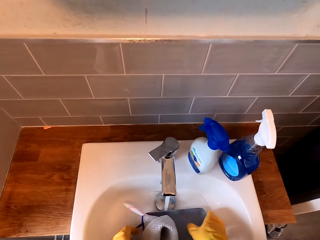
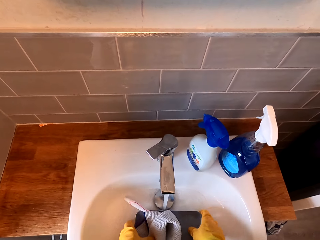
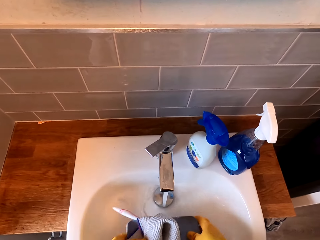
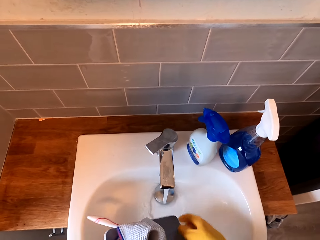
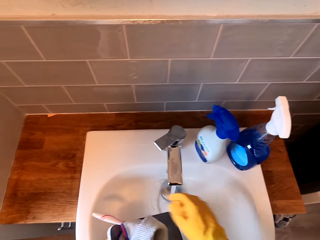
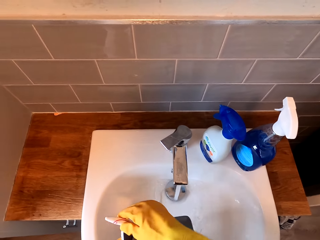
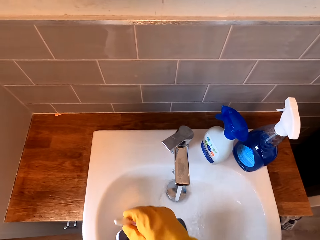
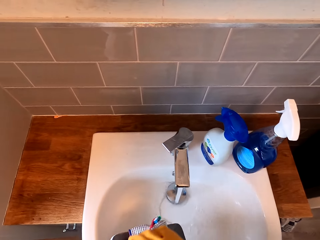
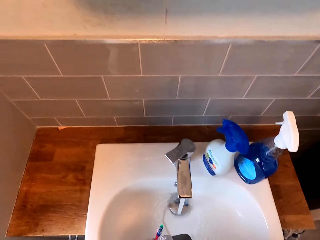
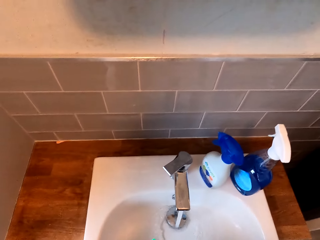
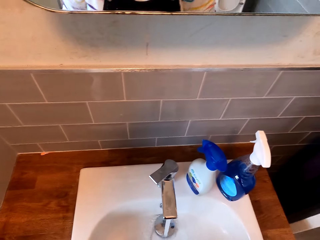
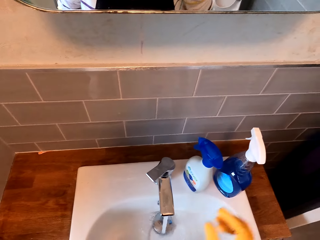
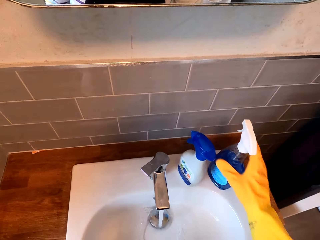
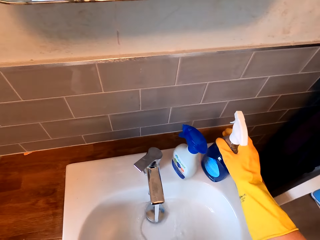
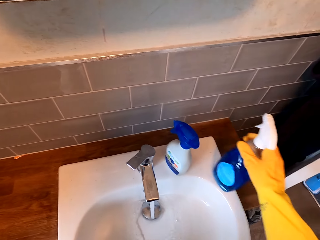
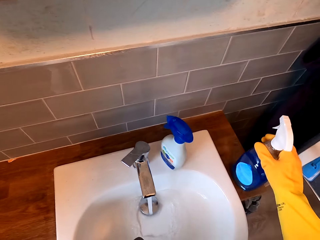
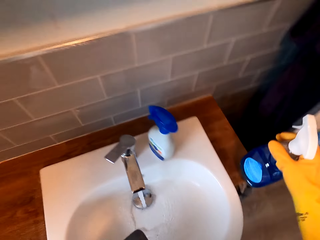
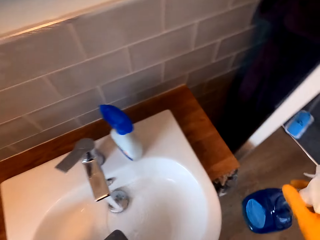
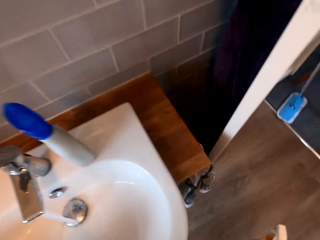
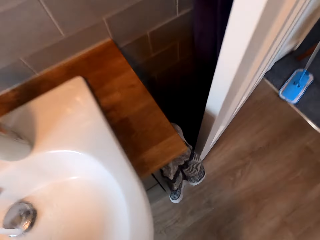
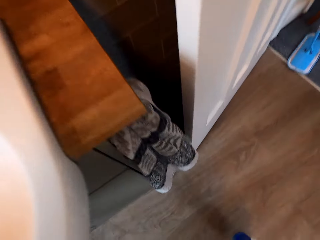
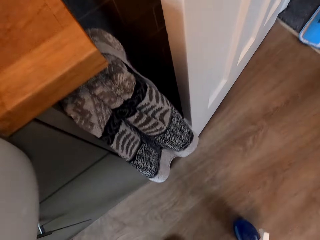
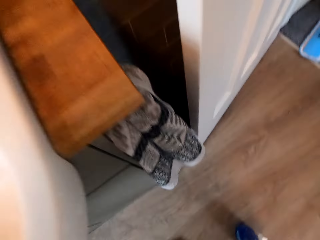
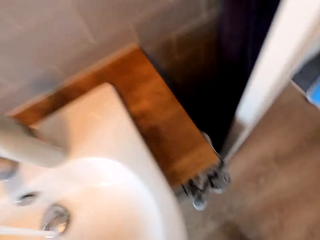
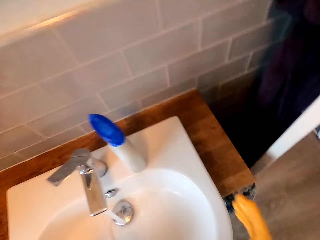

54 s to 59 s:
The camera wearer washes a tray in a sink. They drop the toothbrush. They hold the cloth. They drop the cloth. They carry the tray. They move the cloth on the tray. They pick a bottle of soap on the sink. They put the bottle of soap on the floor.

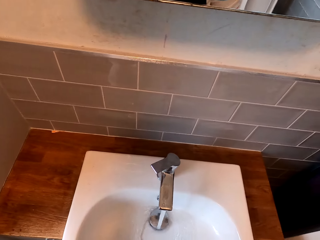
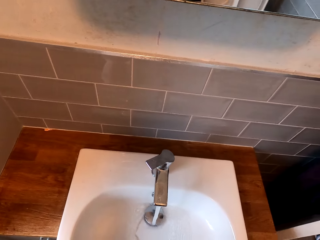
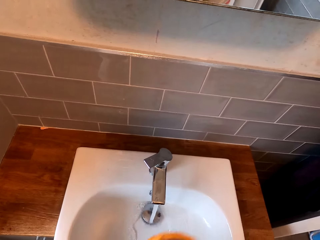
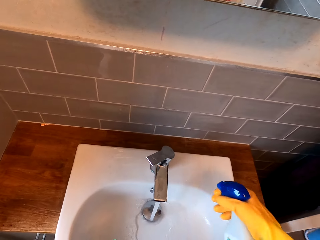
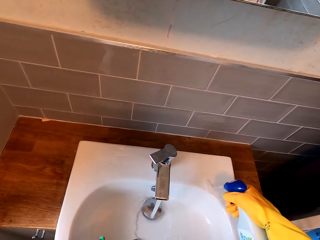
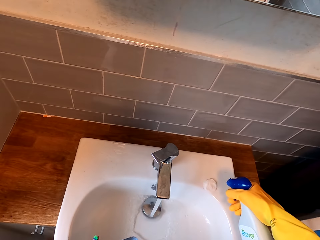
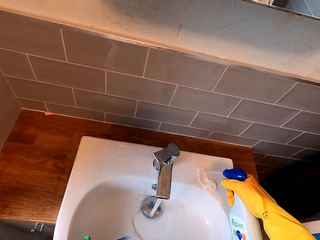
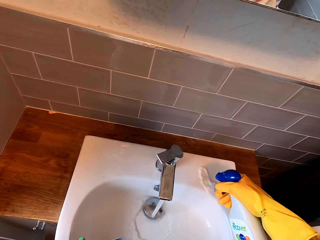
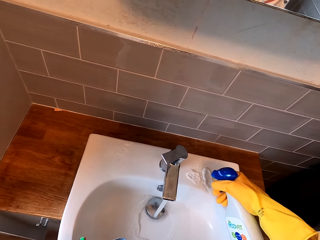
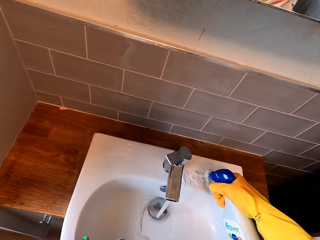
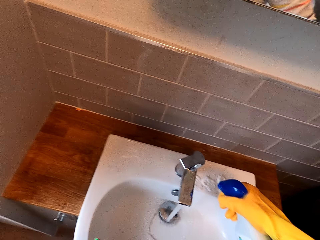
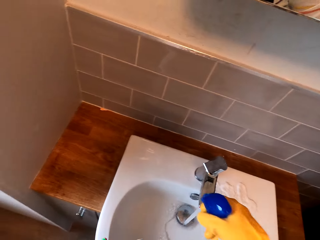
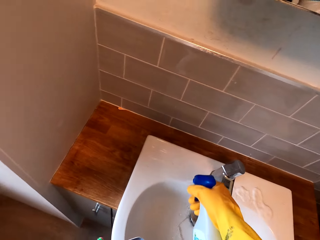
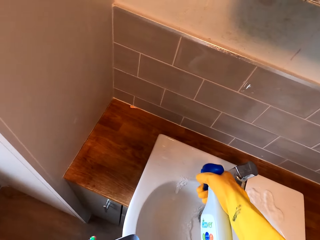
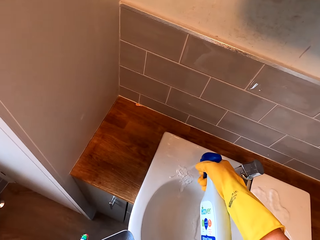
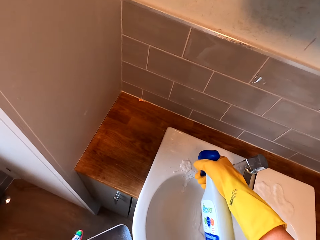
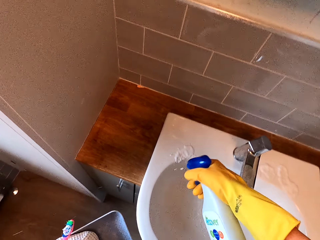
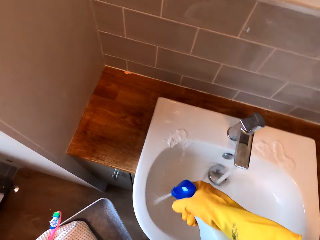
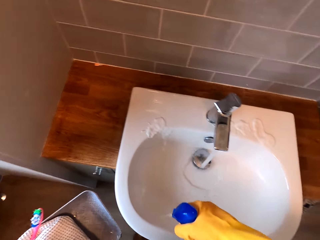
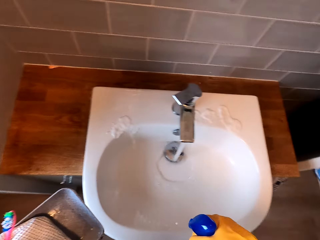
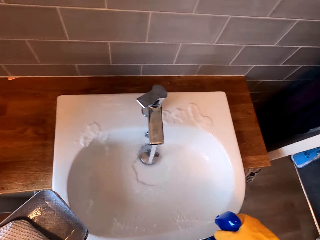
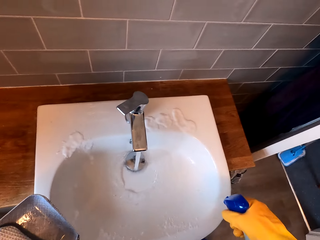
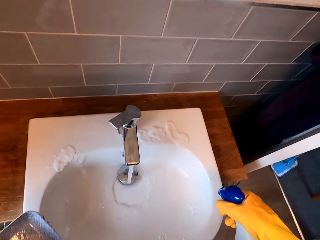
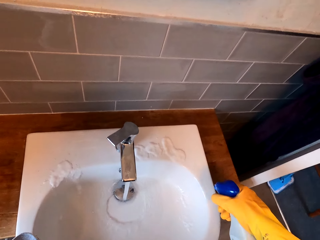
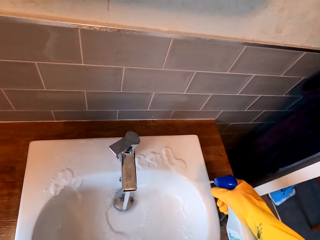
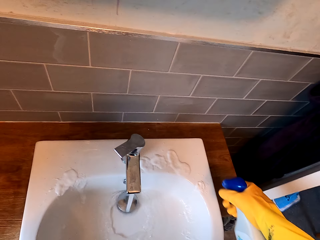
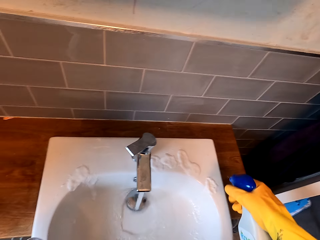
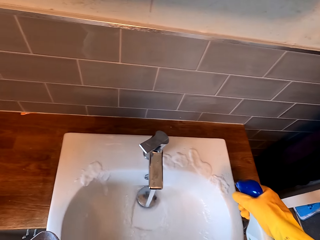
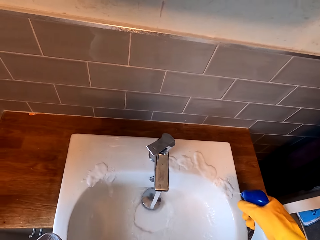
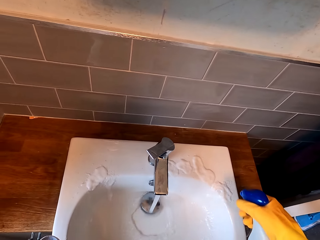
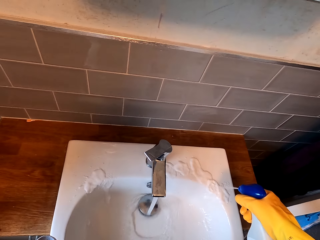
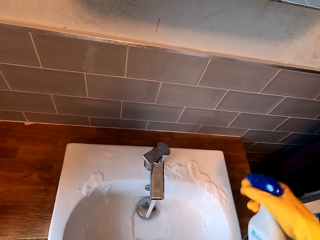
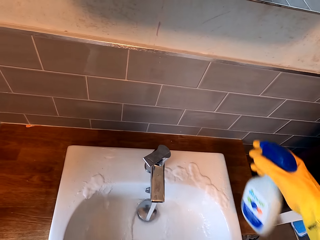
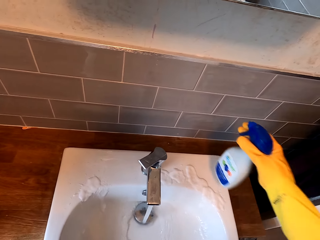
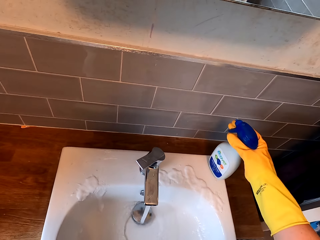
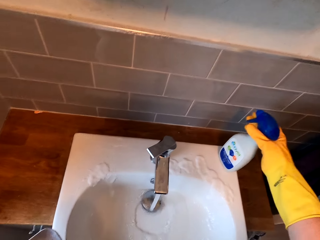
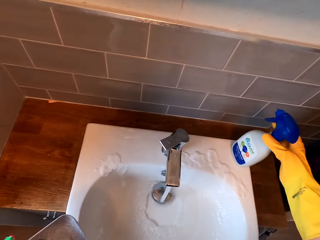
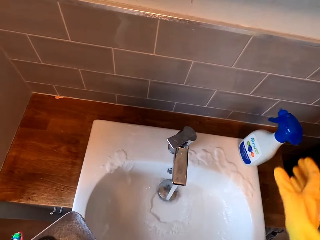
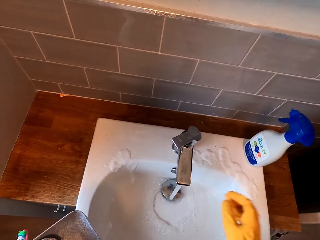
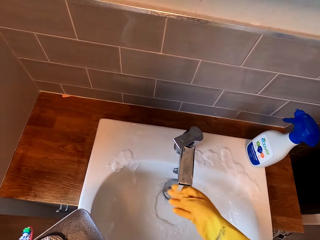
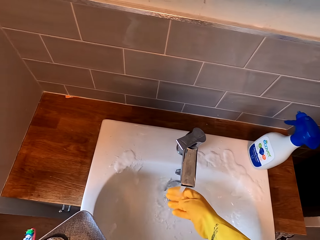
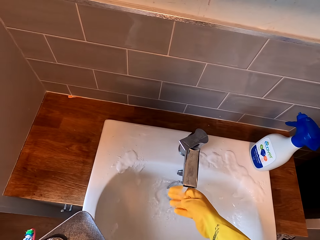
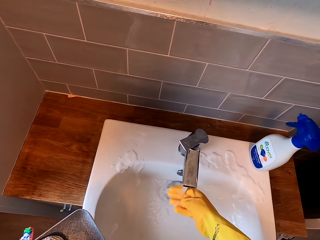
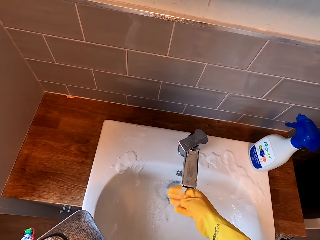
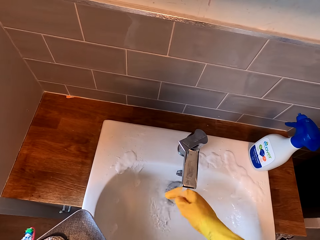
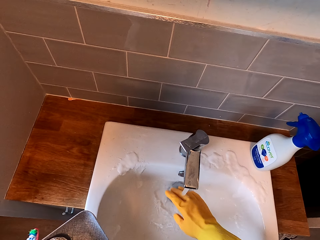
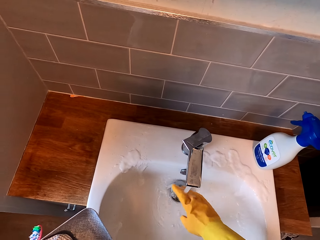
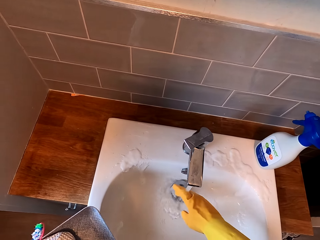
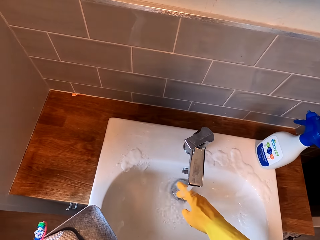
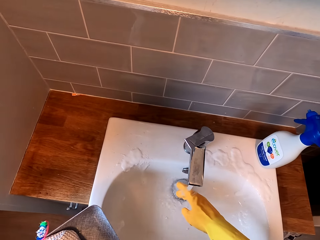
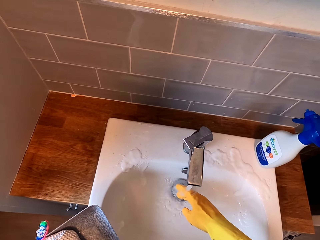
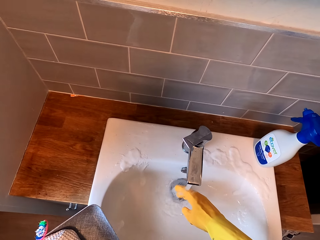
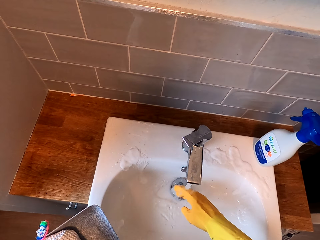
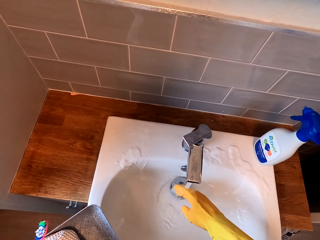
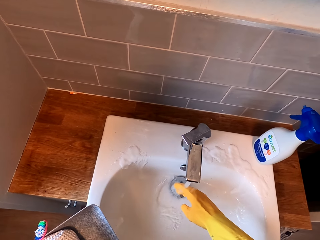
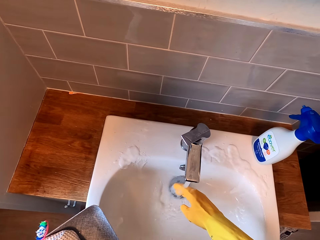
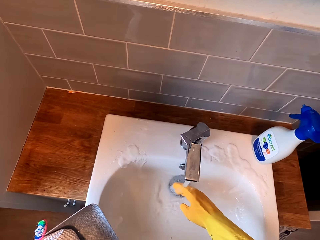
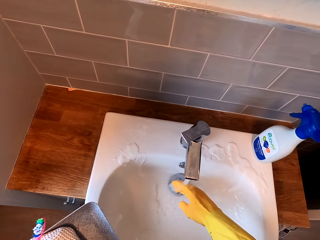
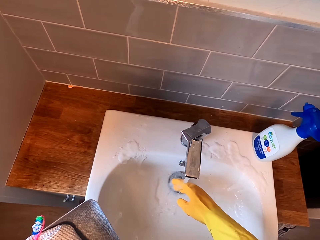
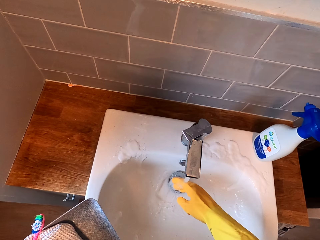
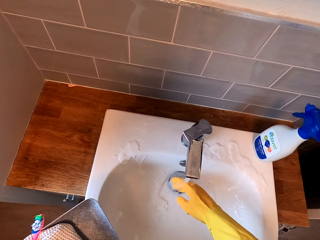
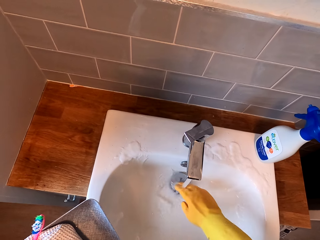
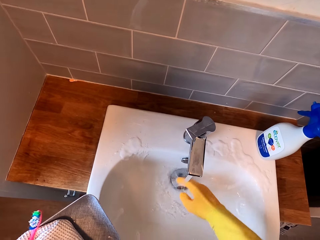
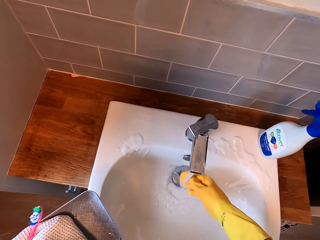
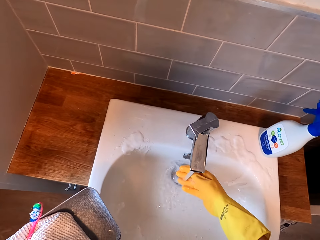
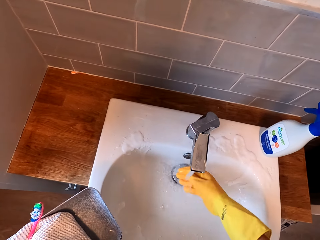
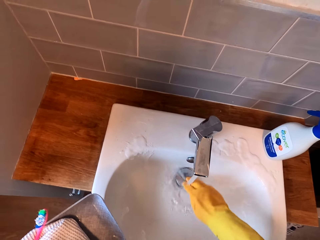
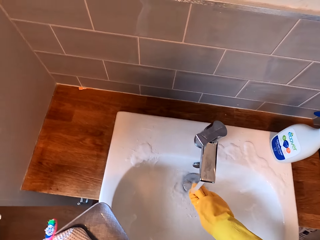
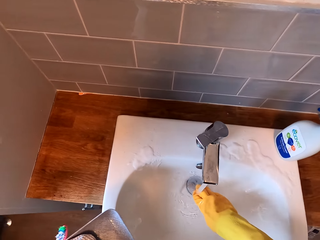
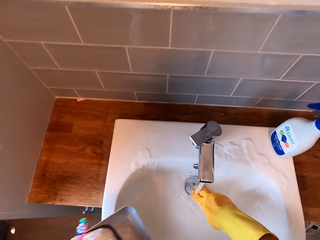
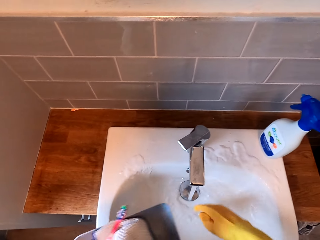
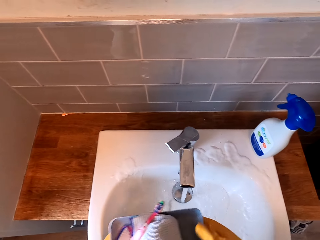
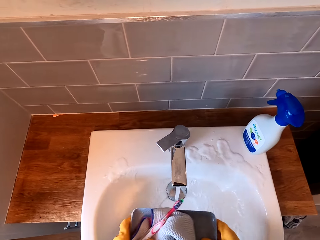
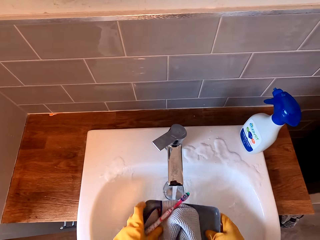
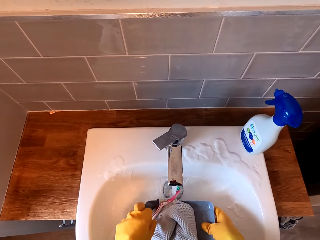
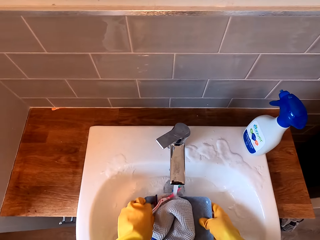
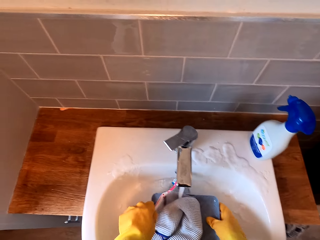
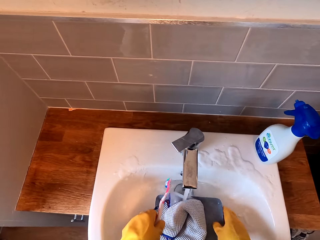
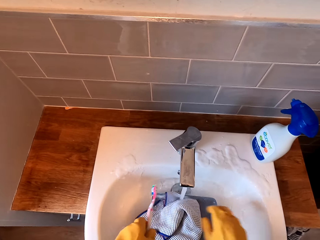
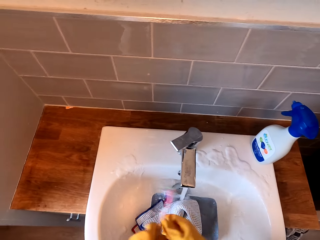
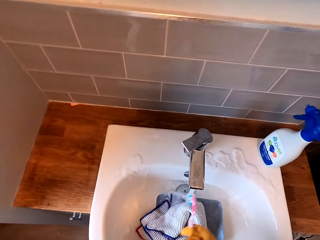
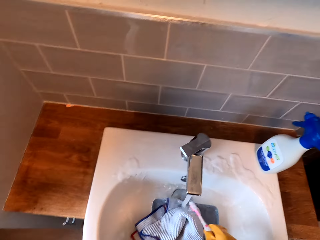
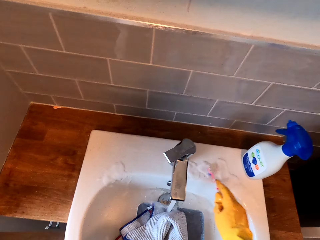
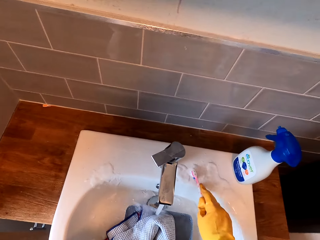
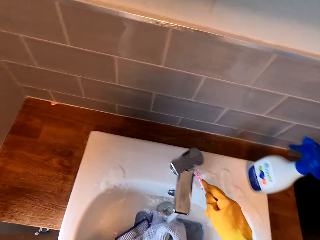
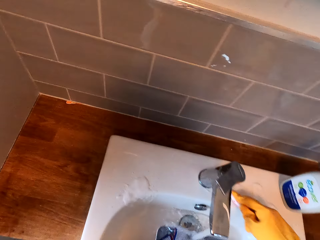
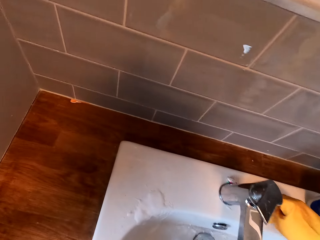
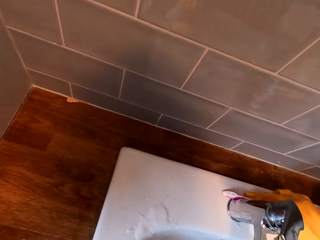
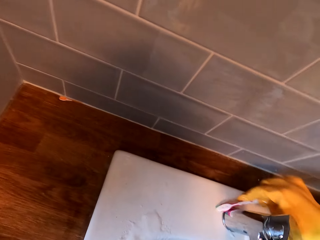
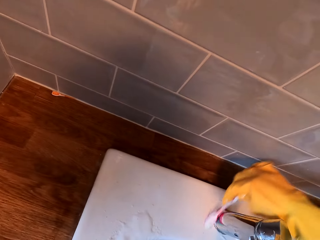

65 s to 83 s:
The camera wearer sprays the sink. They put the bottle of soap on the sink. They put a hand over the running water. They press the stopper in the sink. They hold the tray. They put a towel in the sink. They put the tray in the sink. They pick a toothbrush. They hold the toothbrush with the other hand. They scrub on the sink using the toothbrush.
